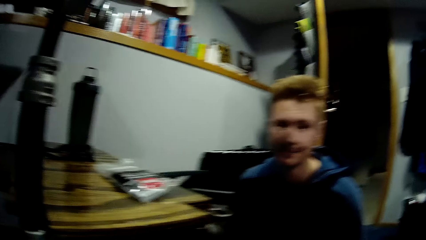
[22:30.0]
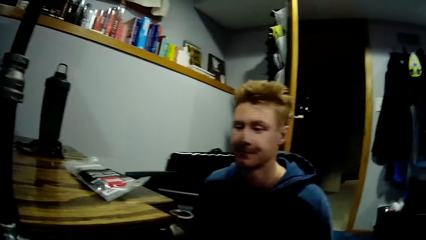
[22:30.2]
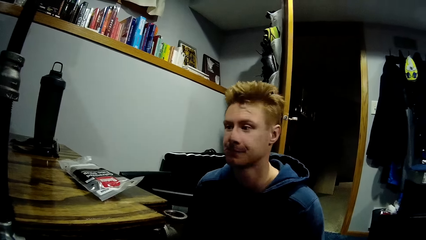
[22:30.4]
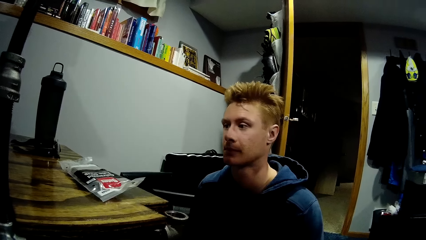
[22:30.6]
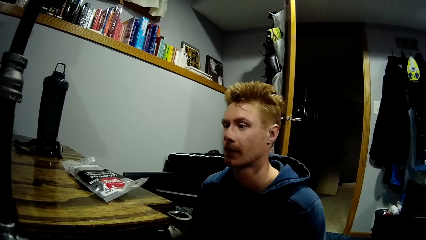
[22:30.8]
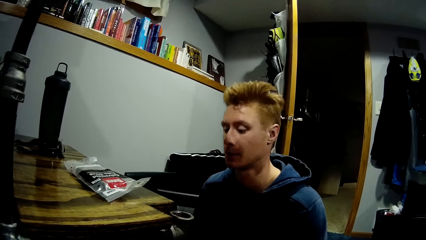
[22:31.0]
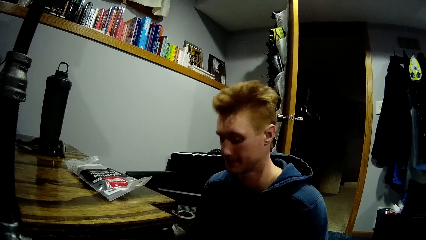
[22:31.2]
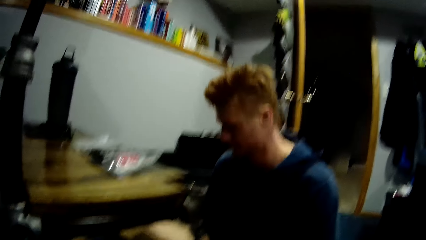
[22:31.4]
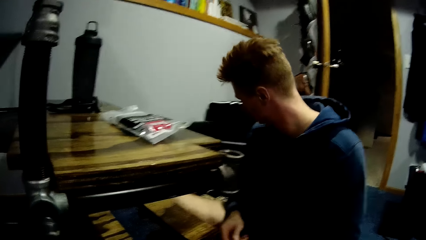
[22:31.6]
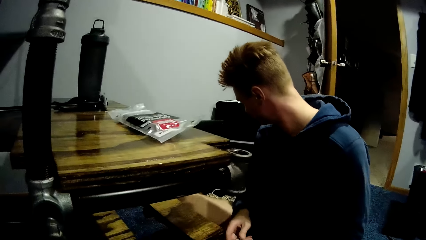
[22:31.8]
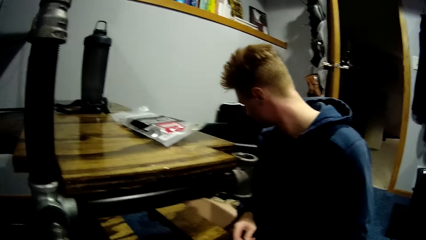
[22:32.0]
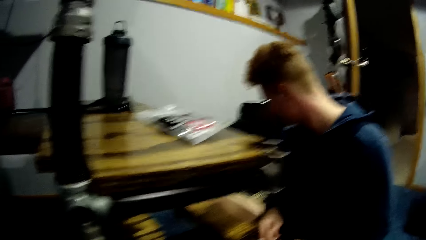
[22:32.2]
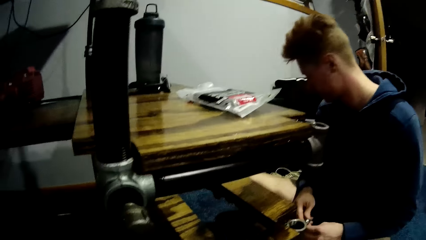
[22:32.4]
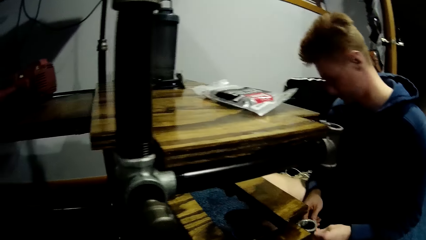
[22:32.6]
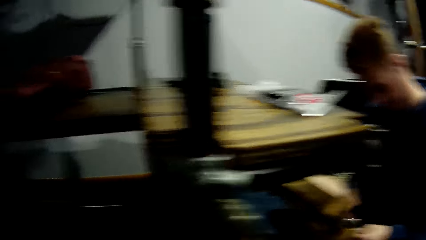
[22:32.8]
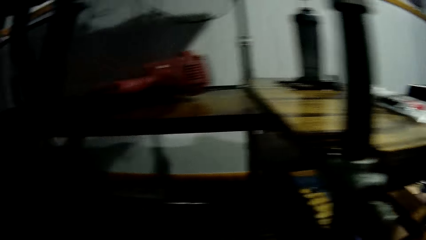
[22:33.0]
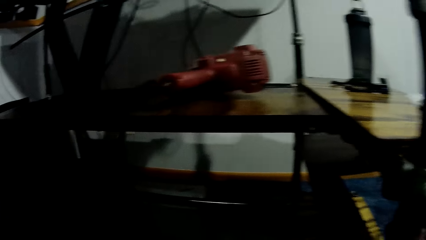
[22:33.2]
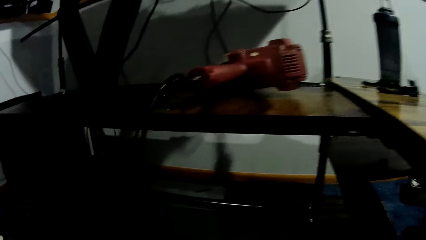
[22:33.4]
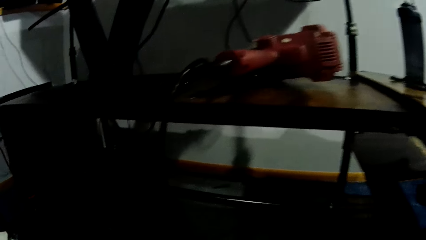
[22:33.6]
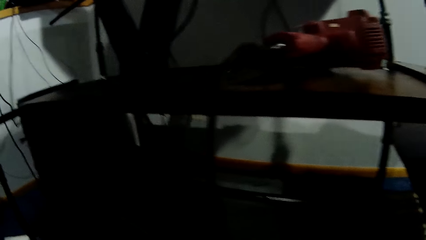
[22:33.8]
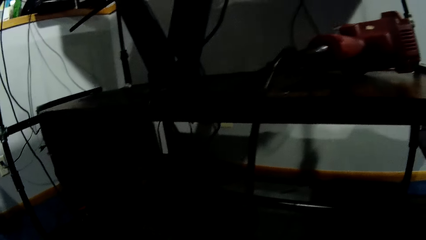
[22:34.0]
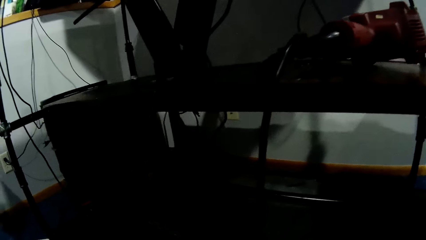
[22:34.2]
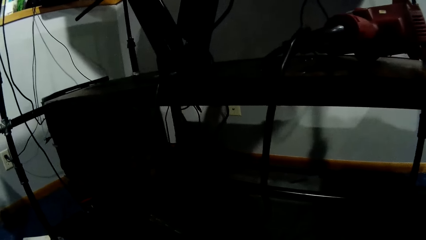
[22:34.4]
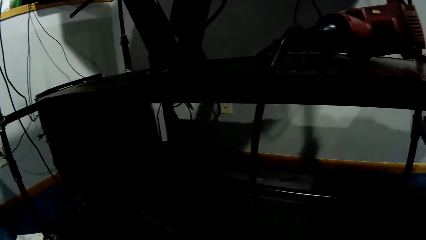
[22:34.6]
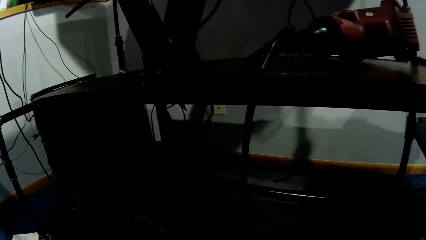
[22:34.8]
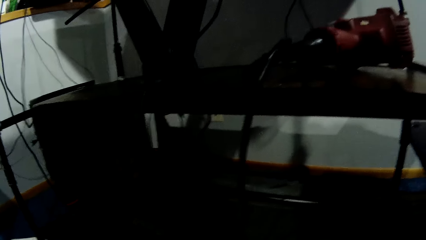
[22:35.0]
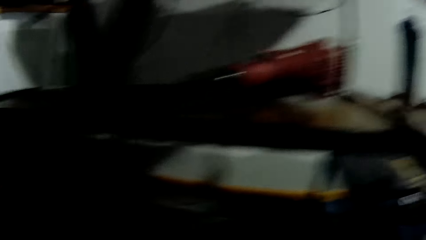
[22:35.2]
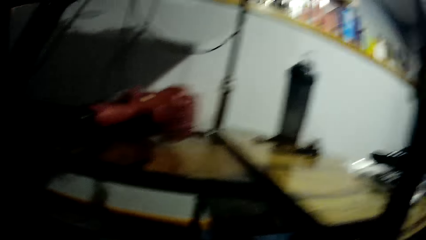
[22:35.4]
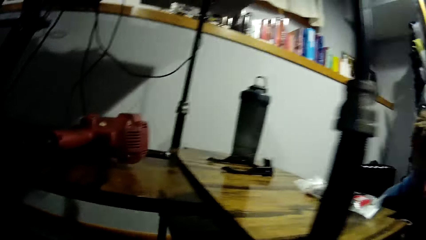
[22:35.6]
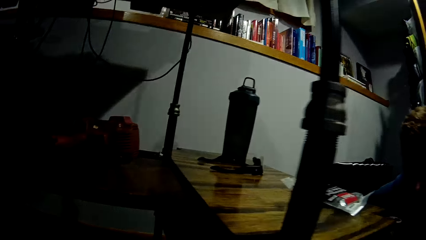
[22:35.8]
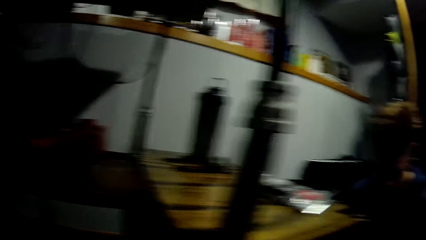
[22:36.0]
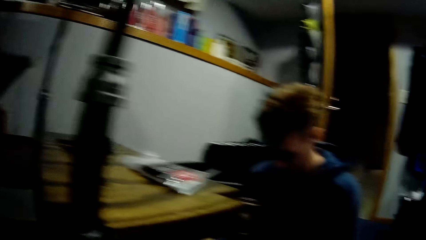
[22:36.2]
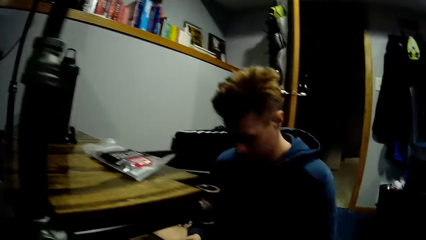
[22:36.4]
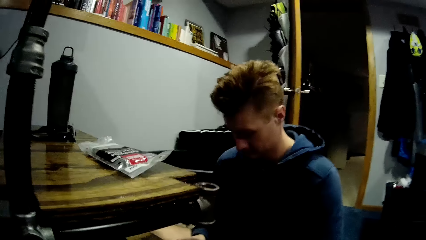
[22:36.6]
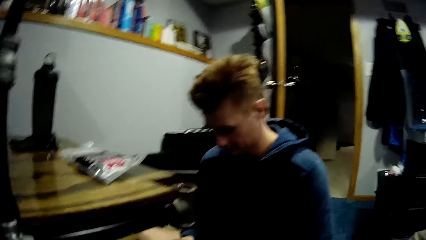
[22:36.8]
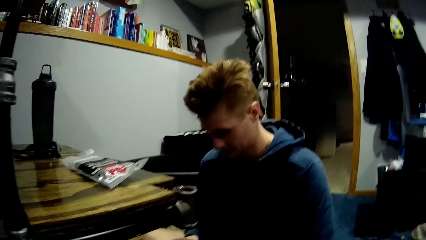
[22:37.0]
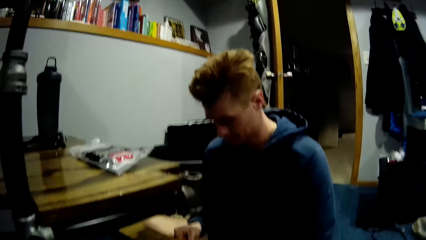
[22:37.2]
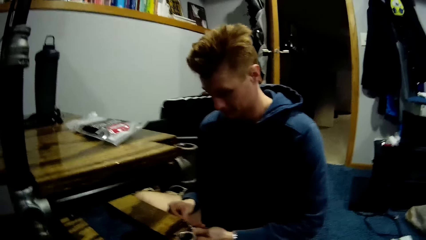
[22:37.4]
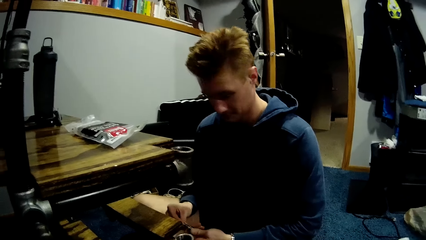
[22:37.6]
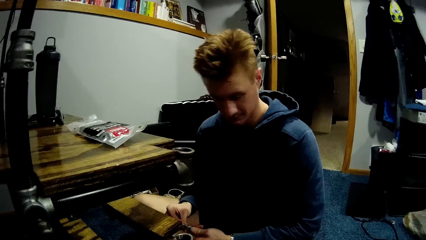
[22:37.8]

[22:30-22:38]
A person looks around. The camera wearer interacts with the person. They stare around the room.
